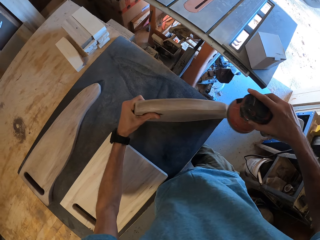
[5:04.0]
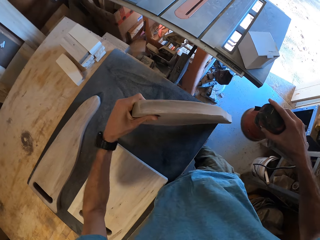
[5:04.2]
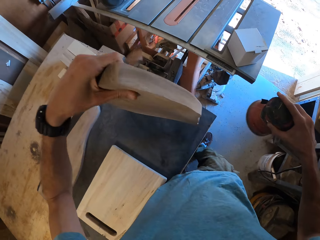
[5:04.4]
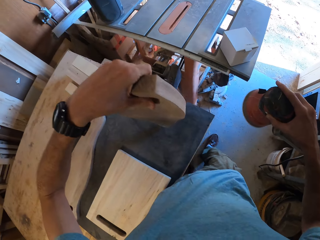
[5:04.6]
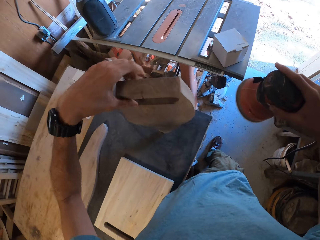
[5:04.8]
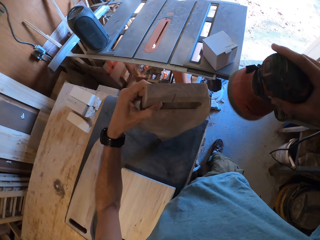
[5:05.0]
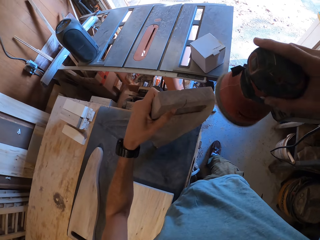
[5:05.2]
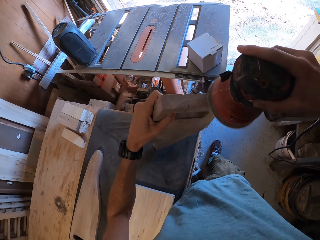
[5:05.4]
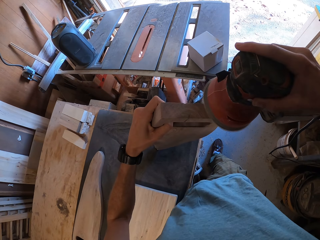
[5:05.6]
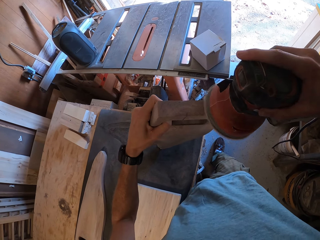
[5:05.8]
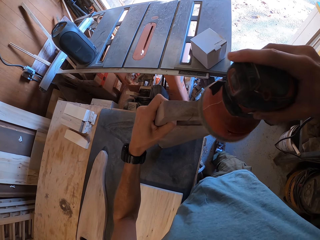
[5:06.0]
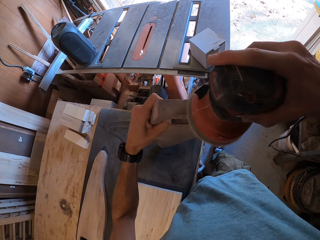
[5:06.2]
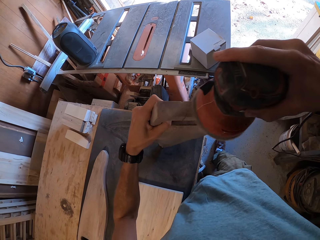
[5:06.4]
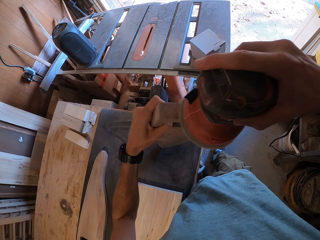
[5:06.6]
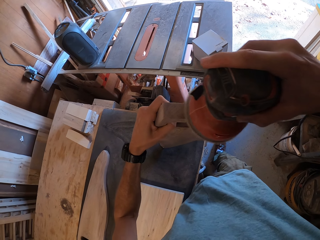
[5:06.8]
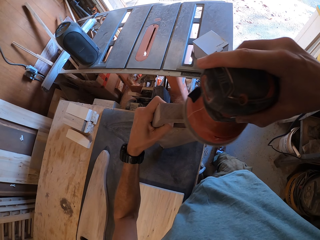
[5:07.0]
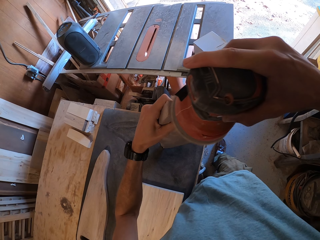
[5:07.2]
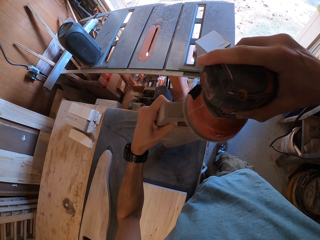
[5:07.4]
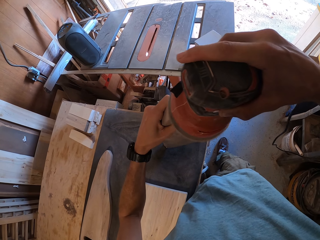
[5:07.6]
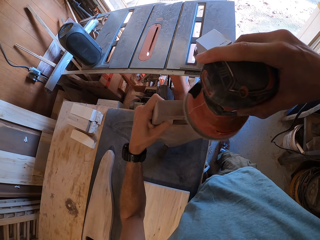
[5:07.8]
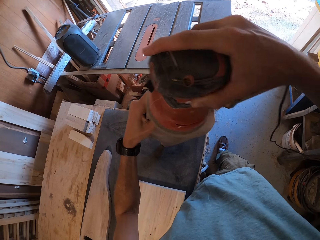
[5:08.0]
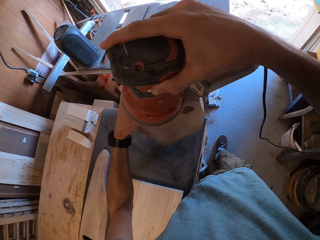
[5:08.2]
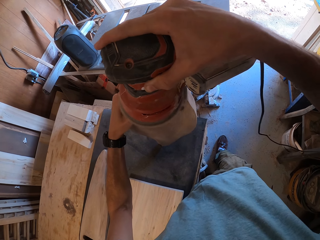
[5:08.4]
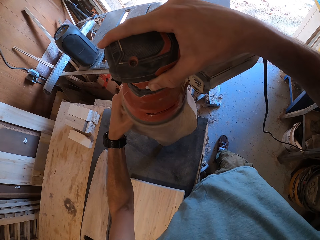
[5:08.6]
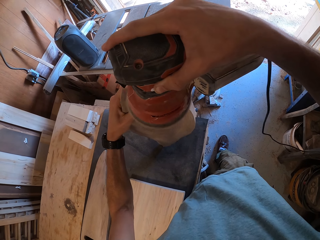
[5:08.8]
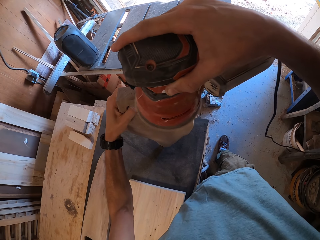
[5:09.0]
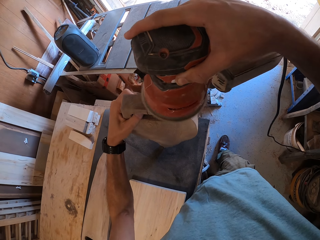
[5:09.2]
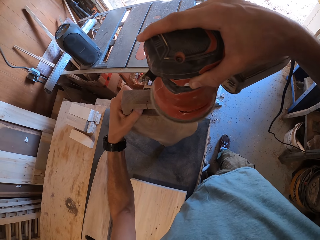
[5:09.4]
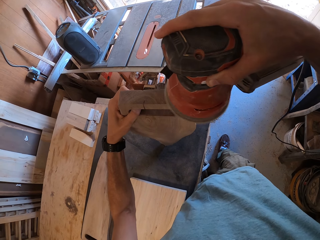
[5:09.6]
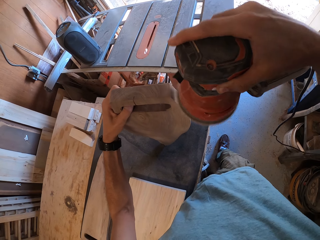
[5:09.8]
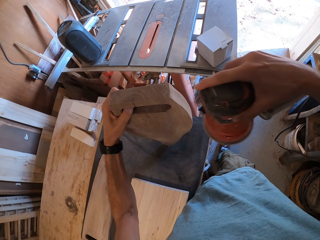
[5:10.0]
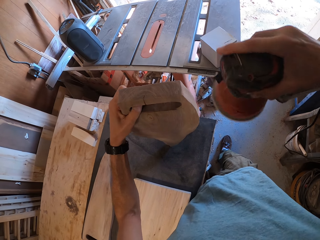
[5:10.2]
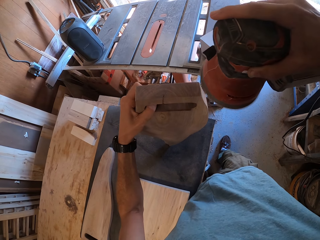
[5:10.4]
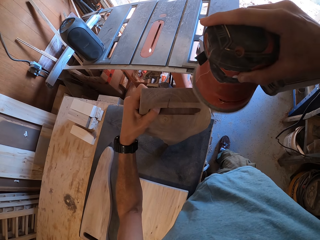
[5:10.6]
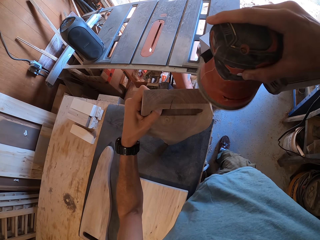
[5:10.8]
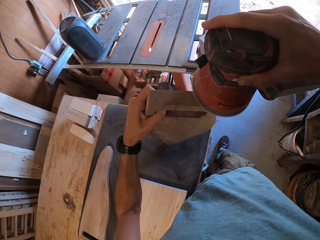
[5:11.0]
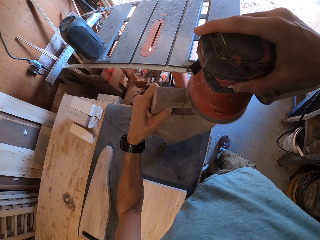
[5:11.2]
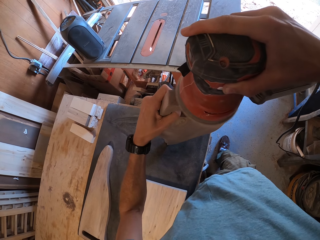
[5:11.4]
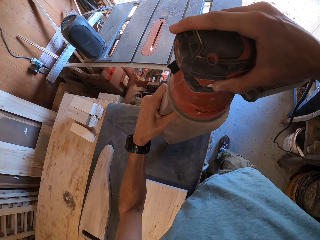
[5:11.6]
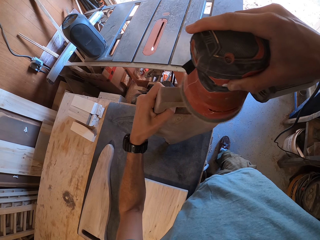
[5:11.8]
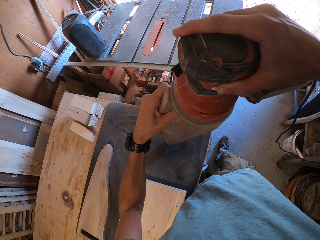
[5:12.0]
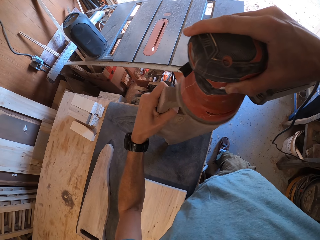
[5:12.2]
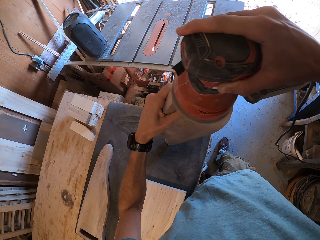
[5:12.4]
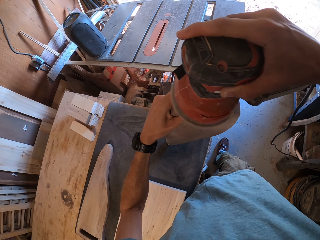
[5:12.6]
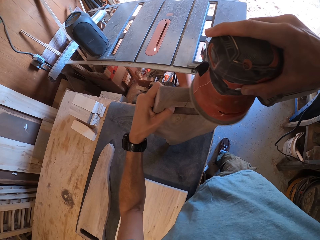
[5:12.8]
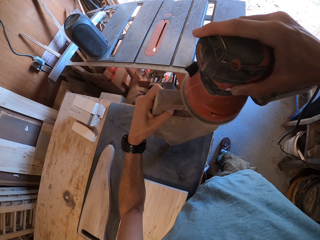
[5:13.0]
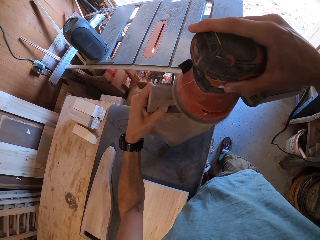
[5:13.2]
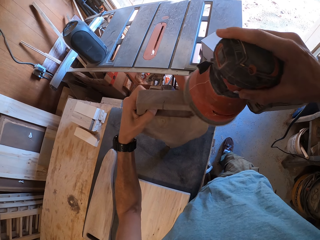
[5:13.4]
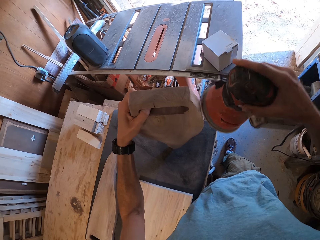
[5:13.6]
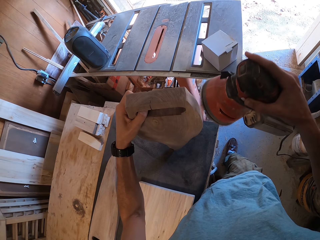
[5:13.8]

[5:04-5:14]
The camera wearer lifts the chopping board. They smoothen the chopping board using a sander.

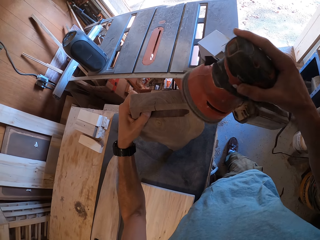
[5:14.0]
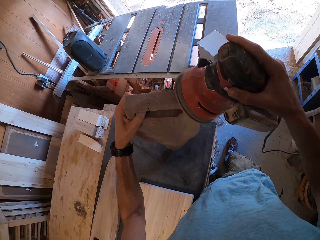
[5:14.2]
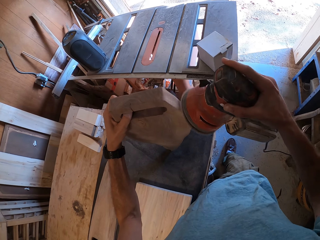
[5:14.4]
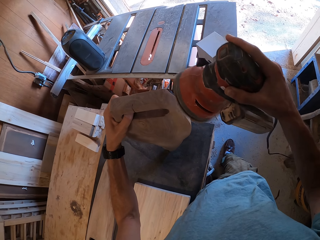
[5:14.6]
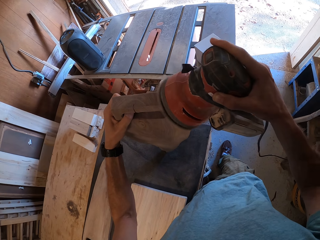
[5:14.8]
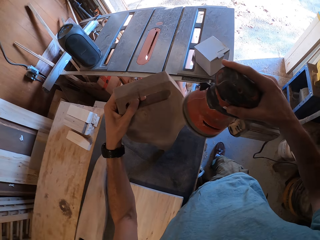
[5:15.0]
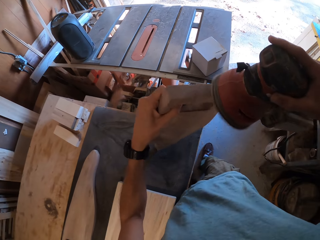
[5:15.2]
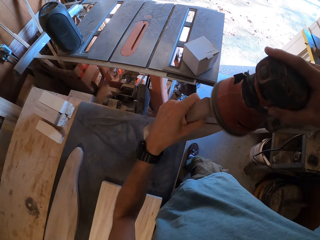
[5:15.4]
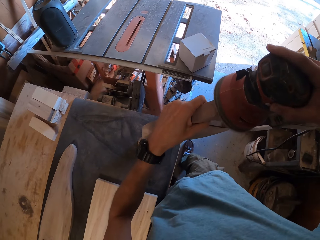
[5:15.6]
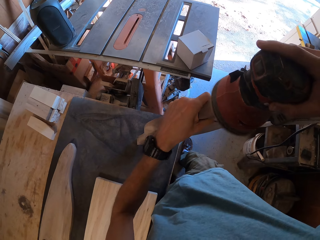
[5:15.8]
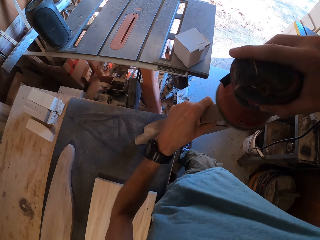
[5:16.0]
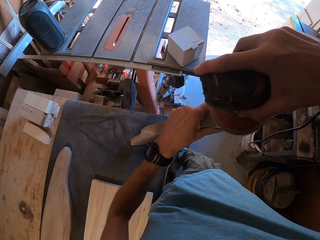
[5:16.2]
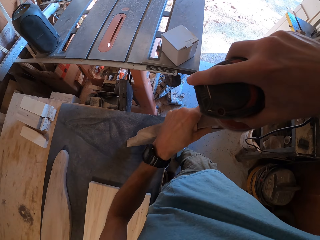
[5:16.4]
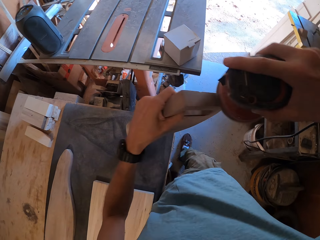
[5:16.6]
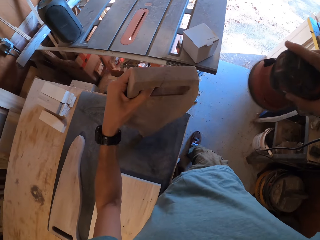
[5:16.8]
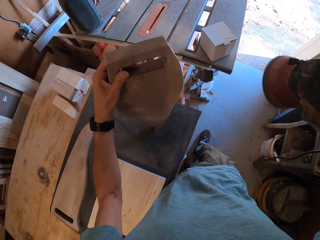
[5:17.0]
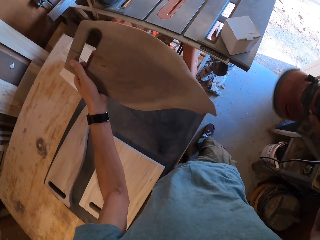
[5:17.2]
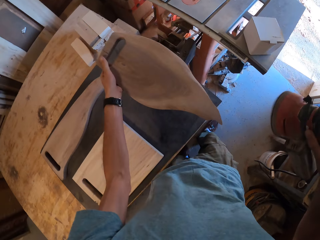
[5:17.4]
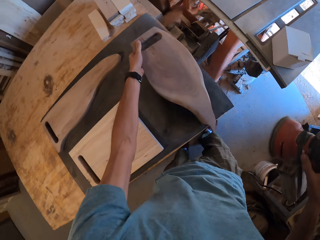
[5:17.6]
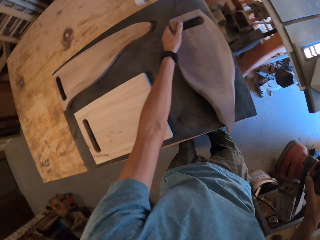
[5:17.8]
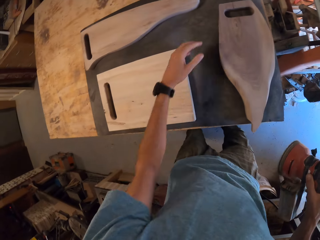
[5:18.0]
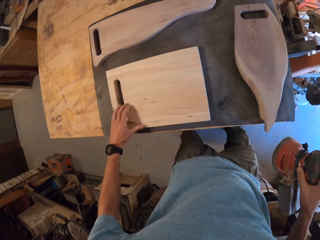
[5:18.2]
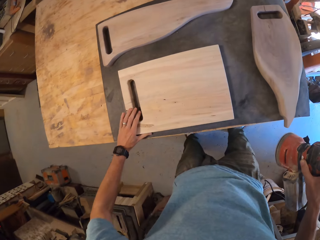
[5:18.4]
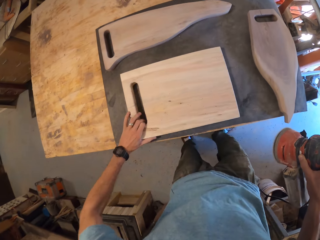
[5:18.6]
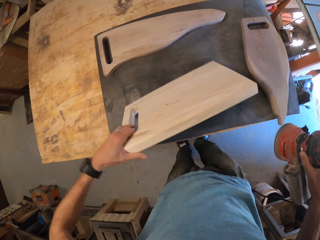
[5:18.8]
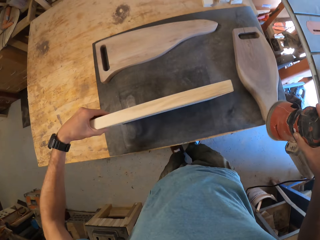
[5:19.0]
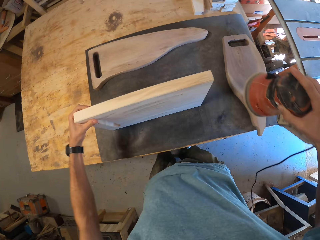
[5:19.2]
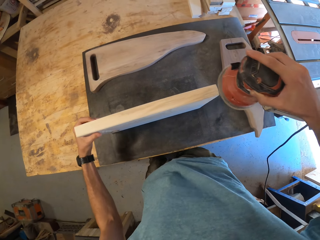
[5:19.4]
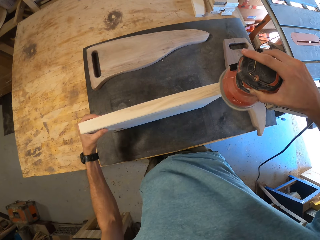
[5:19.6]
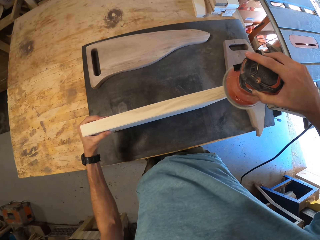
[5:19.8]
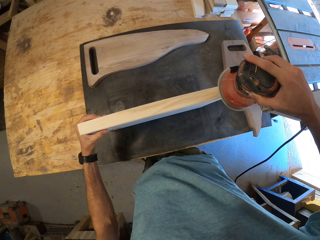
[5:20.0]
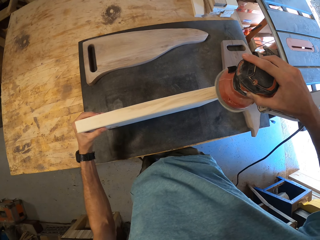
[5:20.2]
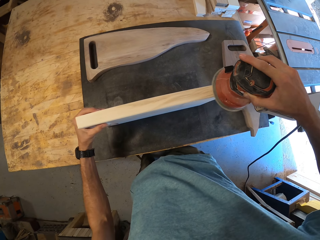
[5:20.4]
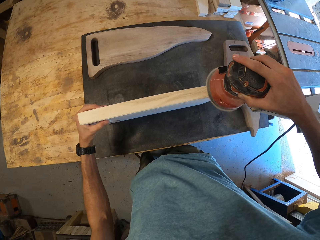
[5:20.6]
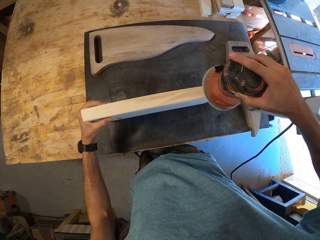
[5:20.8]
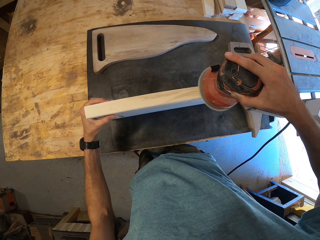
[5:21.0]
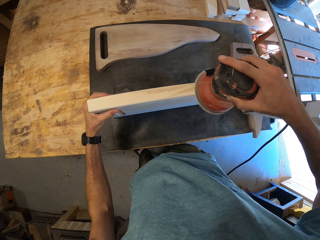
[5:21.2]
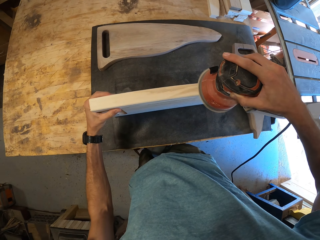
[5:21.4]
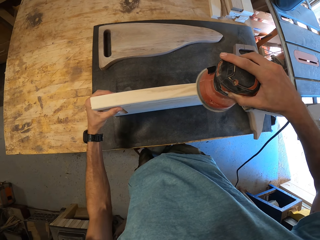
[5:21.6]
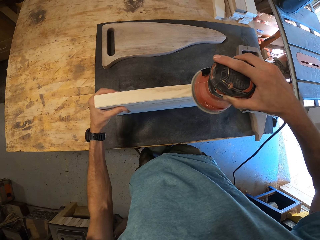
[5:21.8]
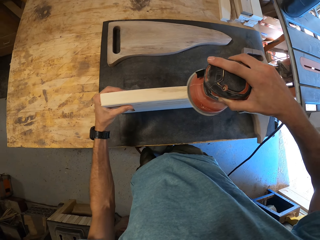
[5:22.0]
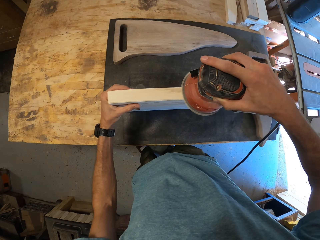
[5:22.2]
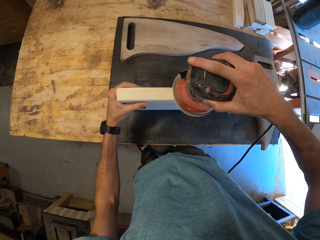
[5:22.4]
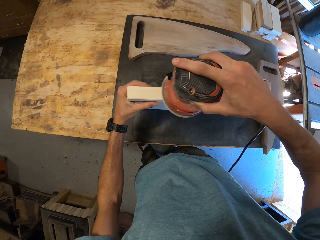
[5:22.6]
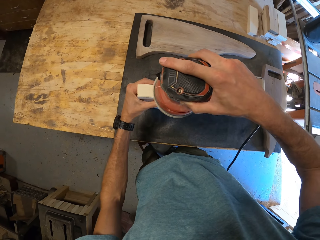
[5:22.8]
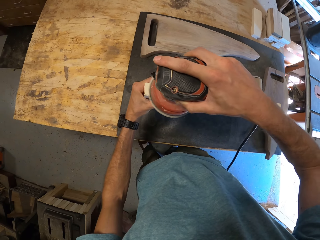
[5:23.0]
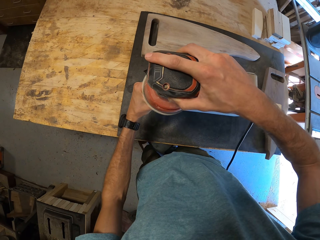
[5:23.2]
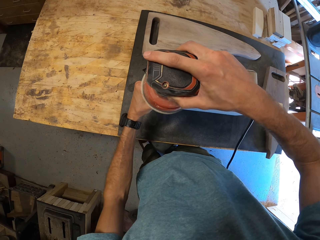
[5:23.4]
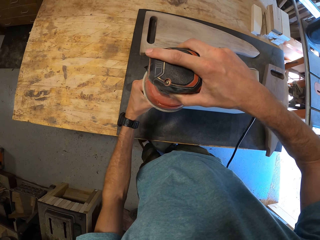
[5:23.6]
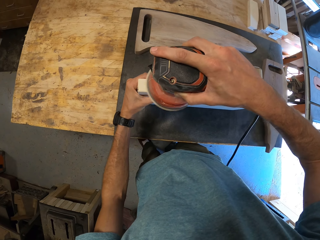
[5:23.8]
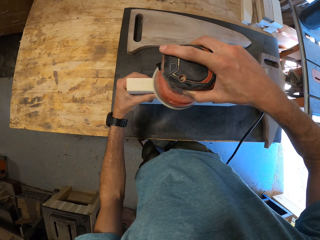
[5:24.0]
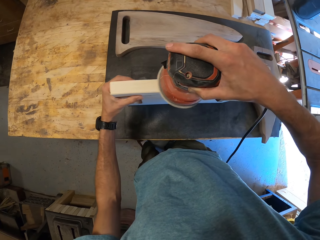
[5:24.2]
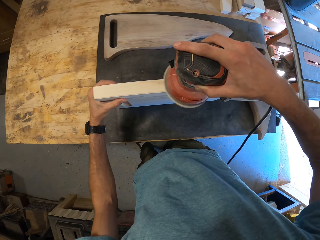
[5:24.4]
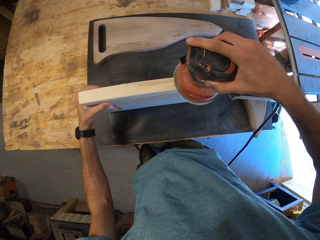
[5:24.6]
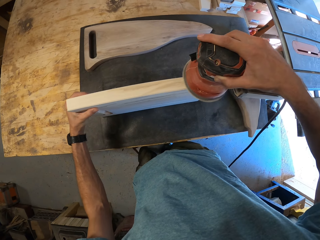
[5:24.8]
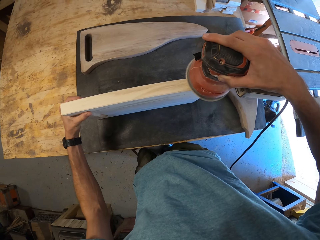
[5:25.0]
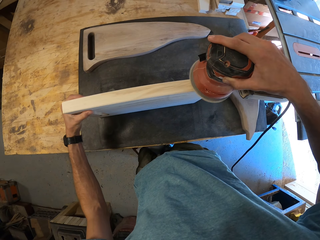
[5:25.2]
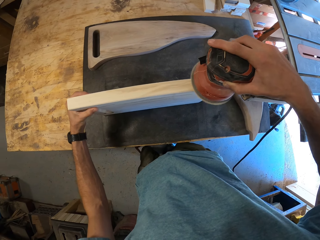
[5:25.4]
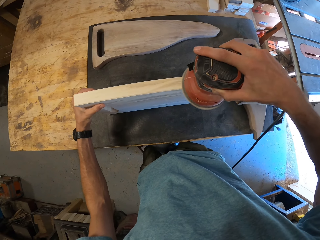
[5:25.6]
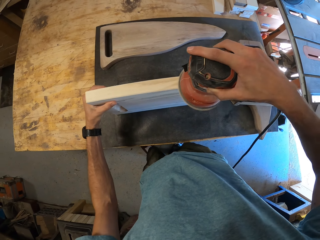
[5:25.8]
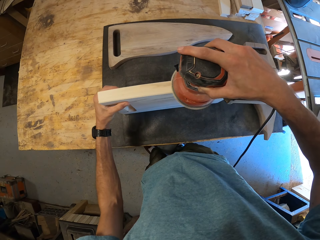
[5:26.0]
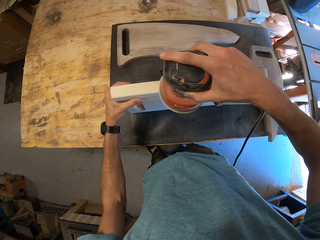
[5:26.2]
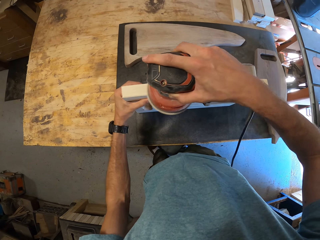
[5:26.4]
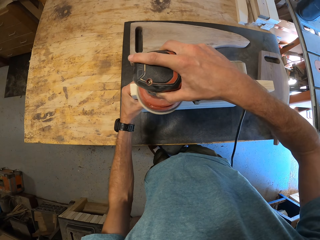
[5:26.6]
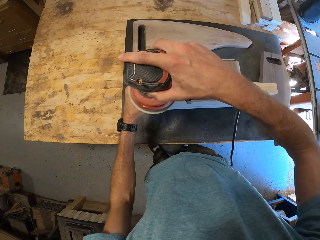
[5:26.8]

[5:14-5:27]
The camera wearer places the first chocolate wood on the black wood with his left hand. He holds the orbital sander with his right hand. He picks up the brown wood with his left hand. He smoothens the brown wood with the orbital sander.
